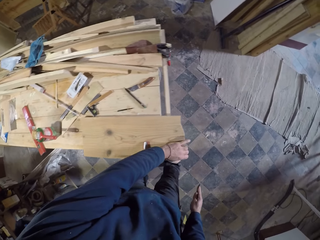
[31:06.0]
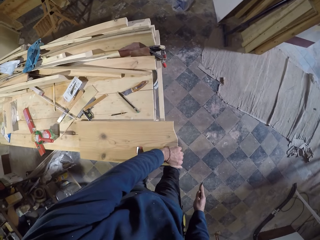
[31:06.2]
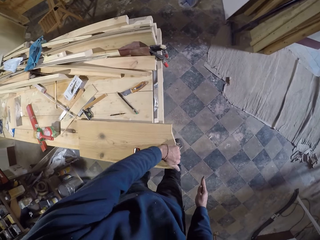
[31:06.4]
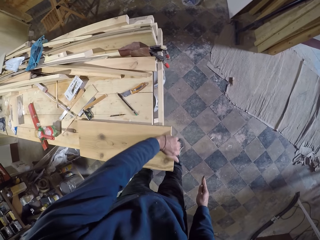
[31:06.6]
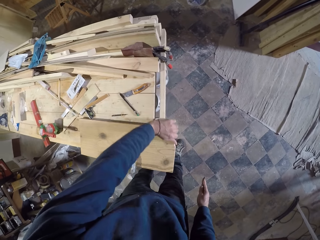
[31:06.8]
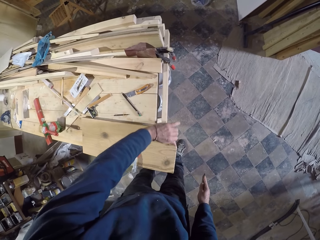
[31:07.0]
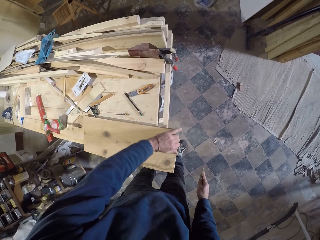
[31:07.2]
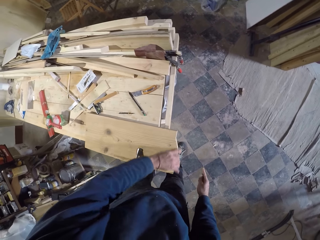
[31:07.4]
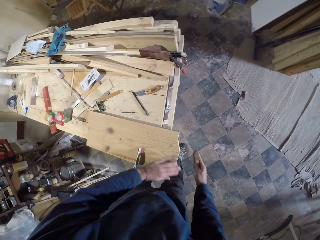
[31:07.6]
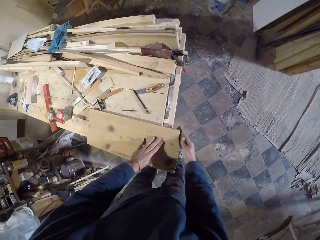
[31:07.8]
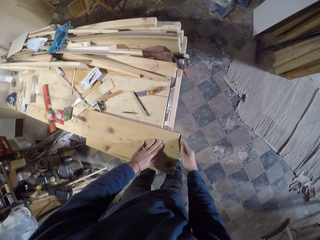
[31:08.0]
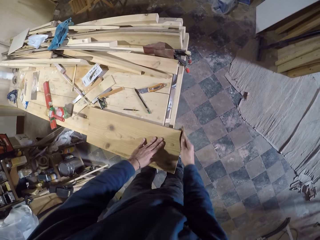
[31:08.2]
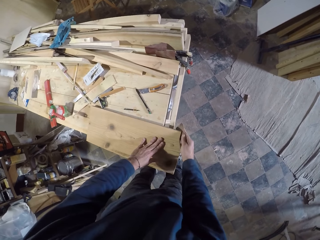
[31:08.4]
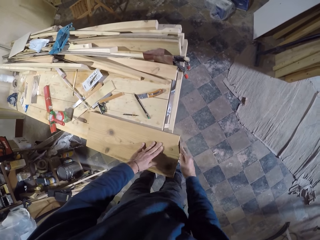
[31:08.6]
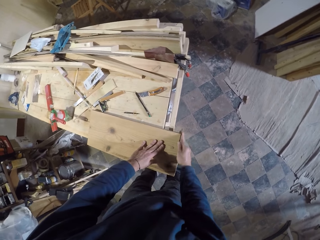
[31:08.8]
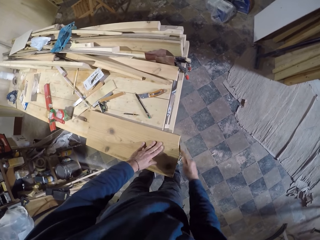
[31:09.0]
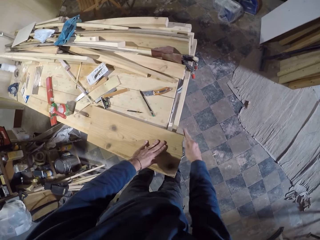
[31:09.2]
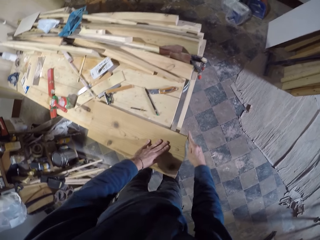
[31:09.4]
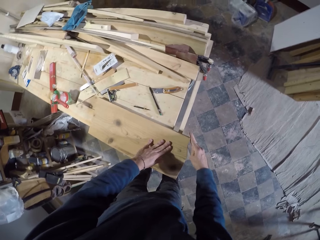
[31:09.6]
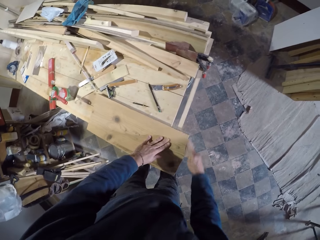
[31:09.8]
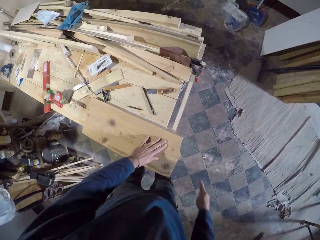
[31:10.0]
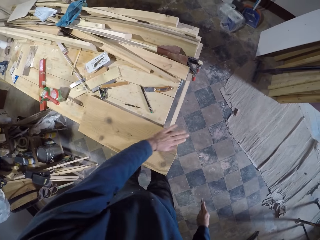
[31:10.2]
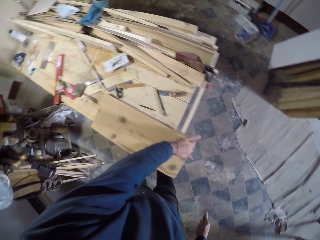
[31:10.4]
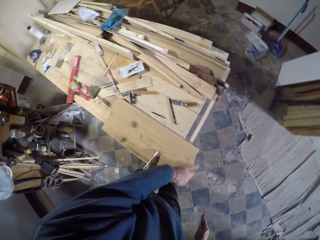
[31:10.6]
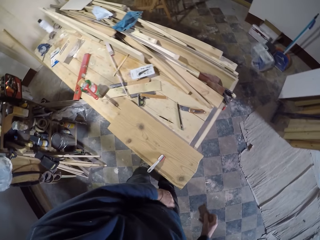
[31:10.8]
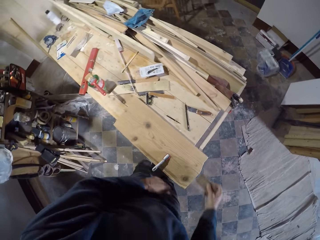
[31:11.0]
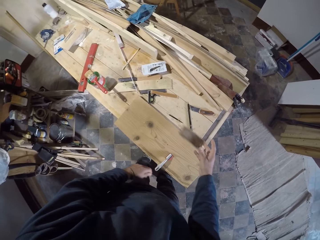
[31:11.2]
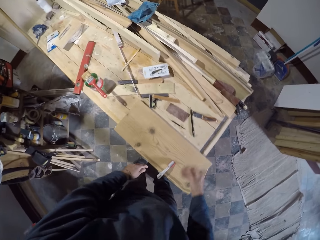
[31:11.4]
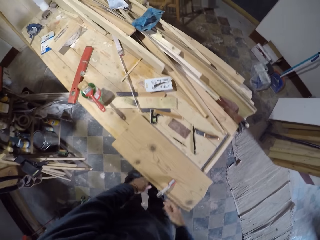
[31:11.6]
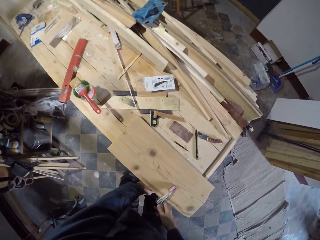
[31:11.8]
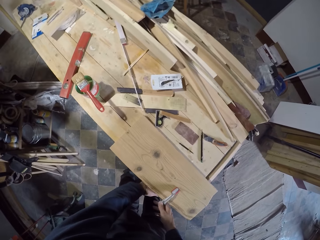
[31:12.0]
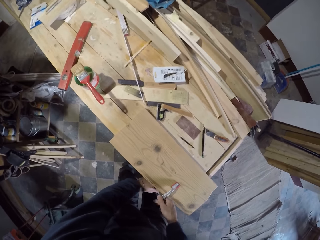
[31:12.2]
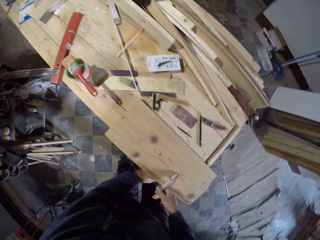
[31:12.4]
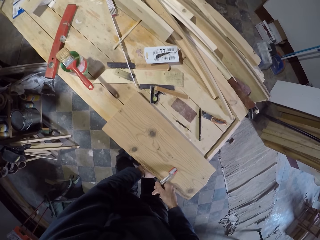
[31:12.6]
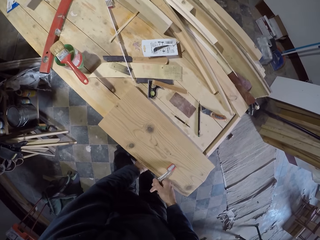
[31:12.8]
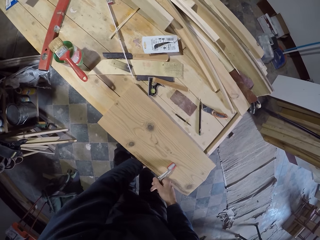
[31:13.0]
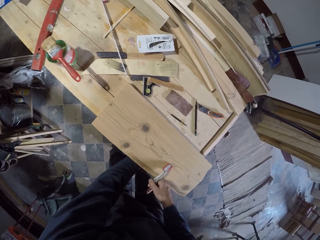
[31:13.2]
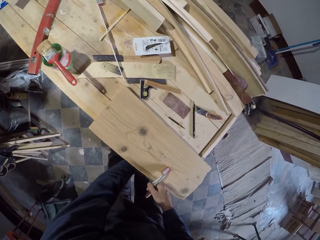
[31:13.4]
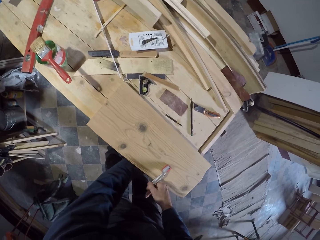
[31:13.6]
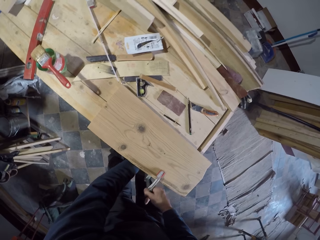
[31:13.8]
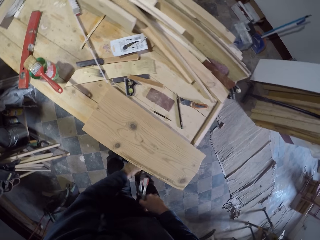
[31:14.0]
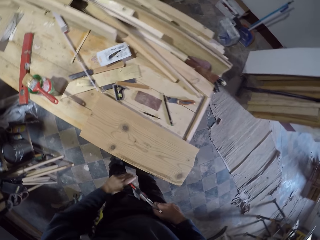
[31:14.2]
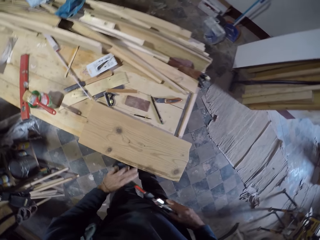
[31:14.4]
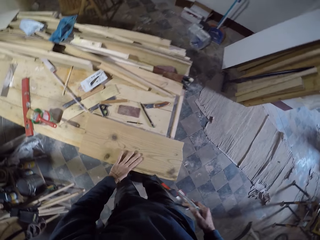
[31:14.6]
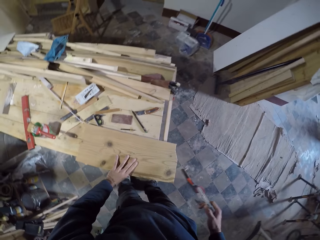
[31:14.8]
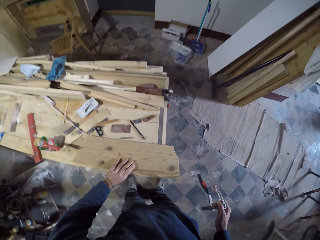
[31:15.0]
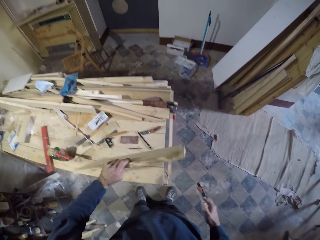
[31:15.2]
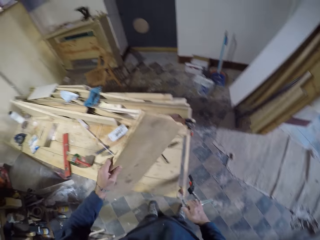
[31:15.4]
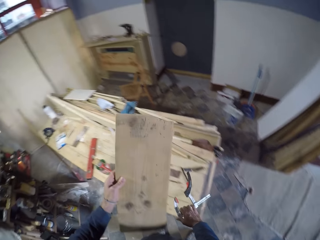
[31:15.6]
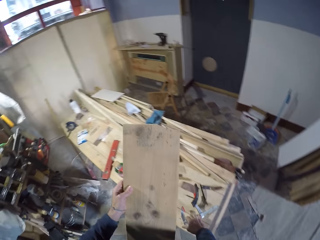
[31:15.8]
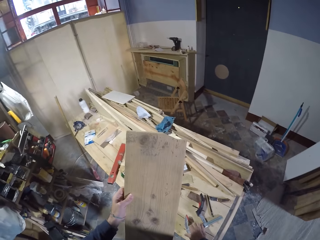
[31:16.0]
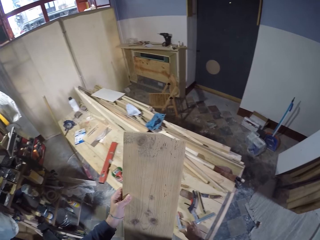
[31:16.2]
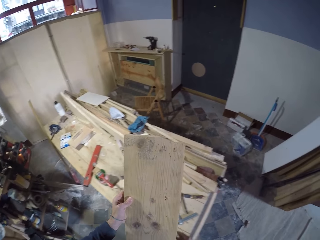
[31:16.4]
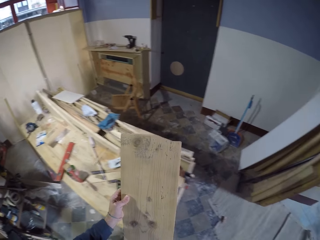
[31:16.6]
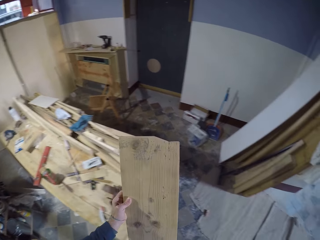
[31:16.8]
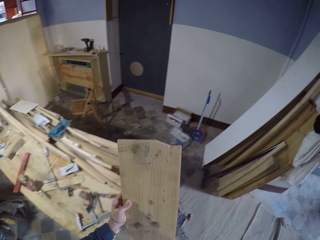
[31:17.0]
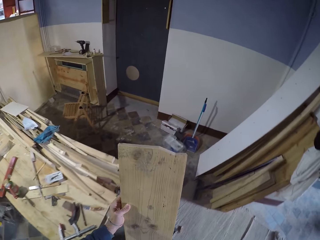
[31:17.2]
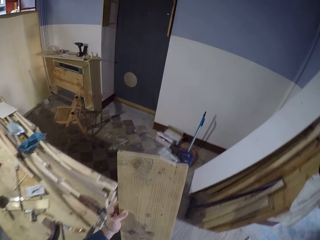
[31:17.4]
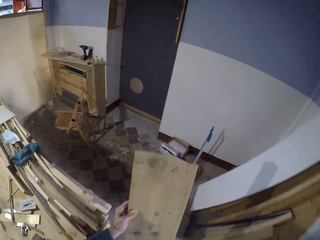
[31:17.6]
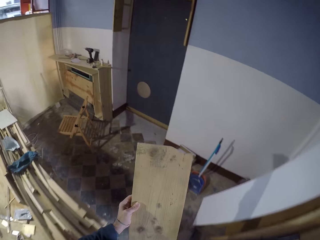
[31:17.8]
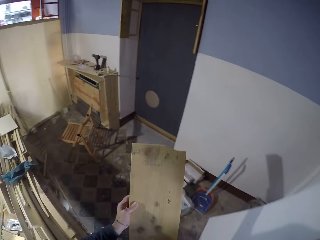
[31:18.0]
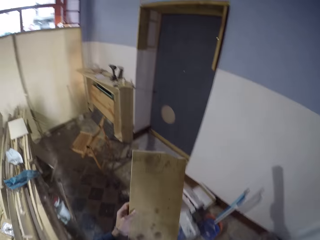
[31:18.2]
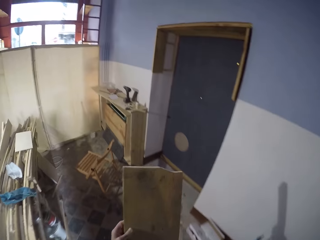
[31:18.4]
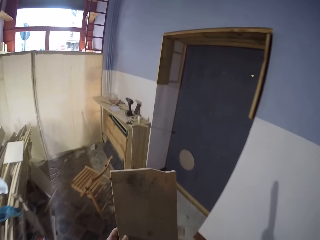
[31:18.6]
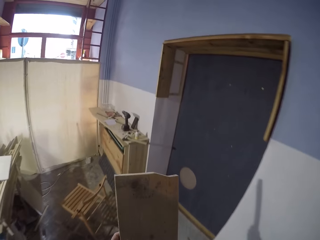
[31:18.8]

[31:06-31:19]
The camera wearer wipes the edge of the plank or block of wood with his left hand. He places the sandpaper on the block of wood. He polishes the edge of the plank with the sandpaper in his right hand. He wipes the edge of the plank with his left hand. He throws the sandpaper on the workbench with his right hand. He removes the clamp from the work station bench. He holds the screw clamp attached to the plank with his right hand. He loosens the screw clamp attached to the plank with his left hand. He holds the screw clamp with his right hand. He picks up the plank from the workbench with his left hand. He places the screw clamp on the workbench with his right hand. He walks towards the table.

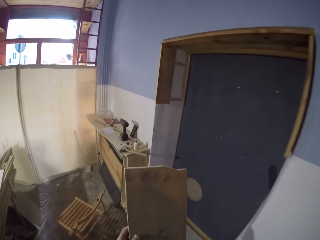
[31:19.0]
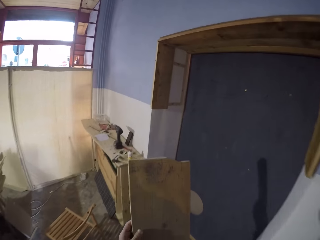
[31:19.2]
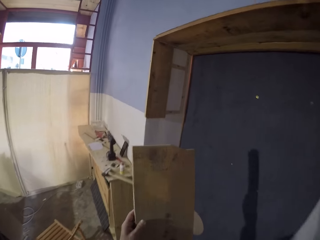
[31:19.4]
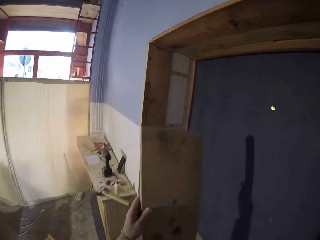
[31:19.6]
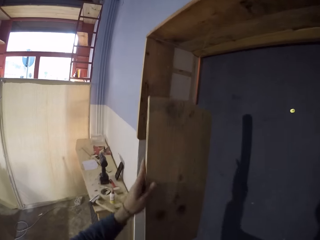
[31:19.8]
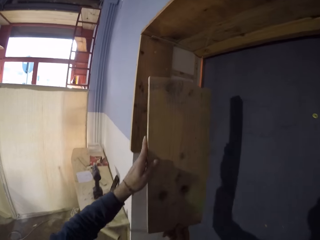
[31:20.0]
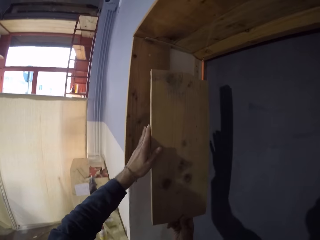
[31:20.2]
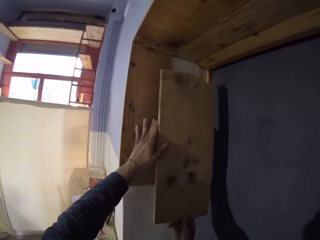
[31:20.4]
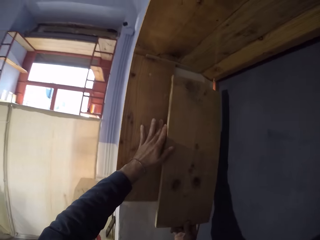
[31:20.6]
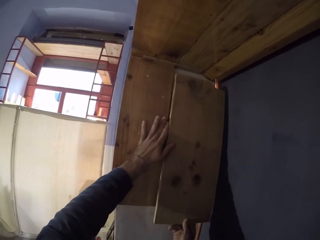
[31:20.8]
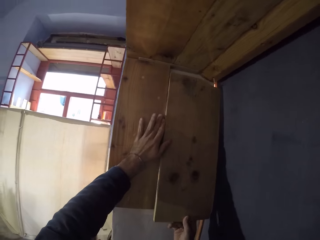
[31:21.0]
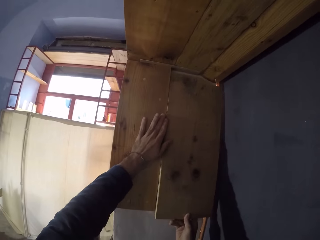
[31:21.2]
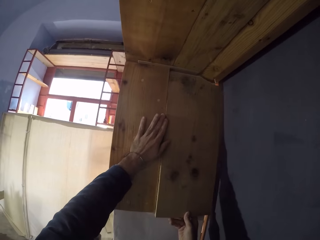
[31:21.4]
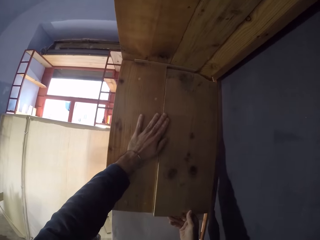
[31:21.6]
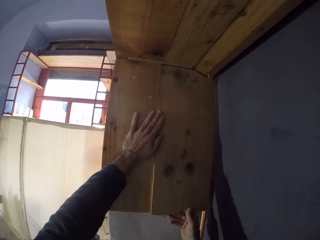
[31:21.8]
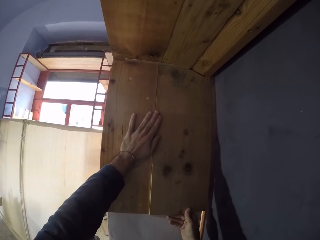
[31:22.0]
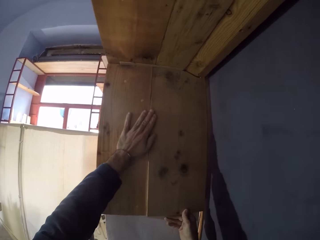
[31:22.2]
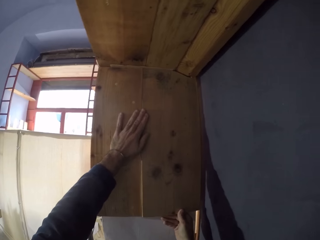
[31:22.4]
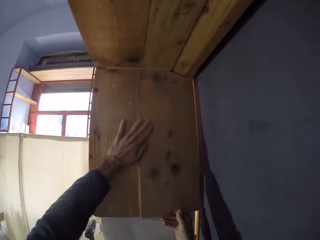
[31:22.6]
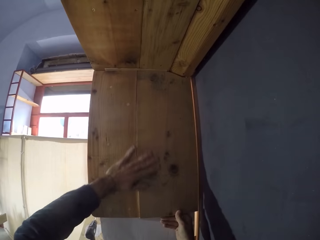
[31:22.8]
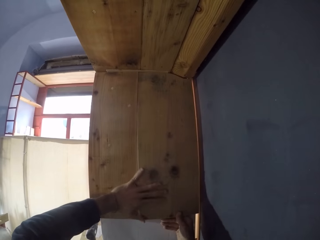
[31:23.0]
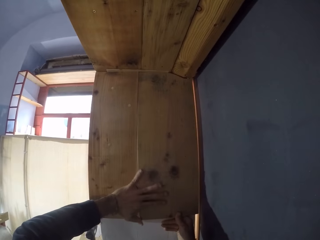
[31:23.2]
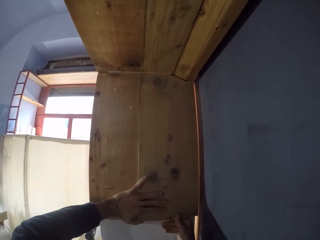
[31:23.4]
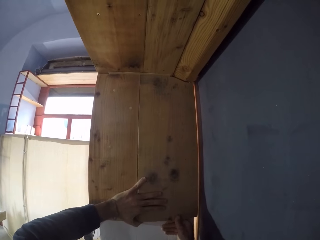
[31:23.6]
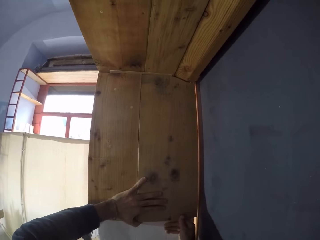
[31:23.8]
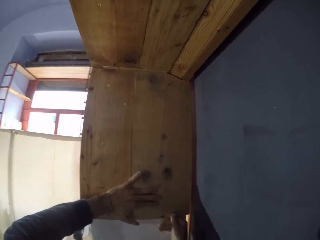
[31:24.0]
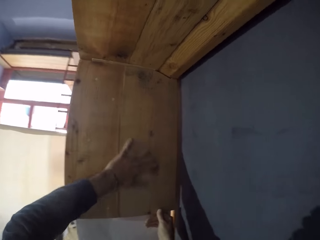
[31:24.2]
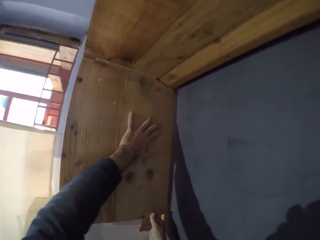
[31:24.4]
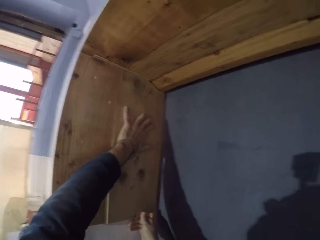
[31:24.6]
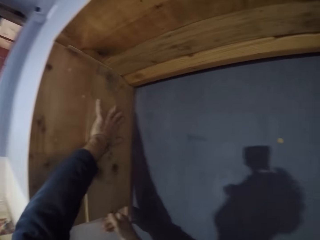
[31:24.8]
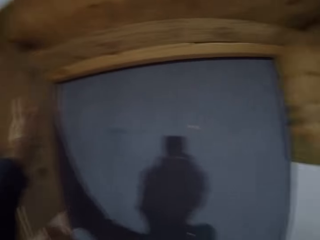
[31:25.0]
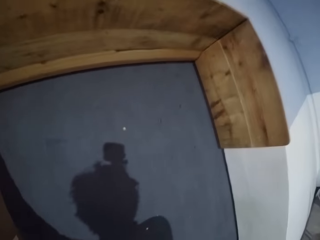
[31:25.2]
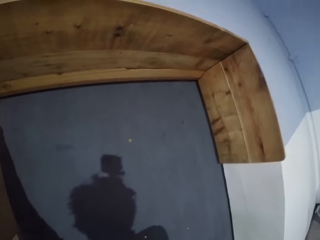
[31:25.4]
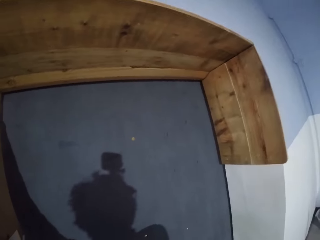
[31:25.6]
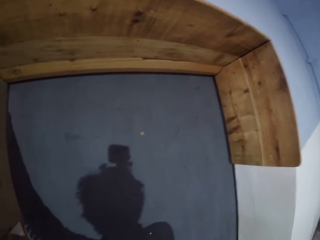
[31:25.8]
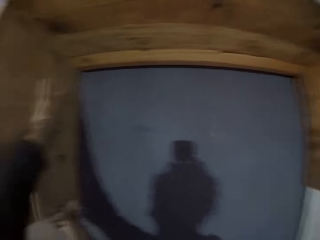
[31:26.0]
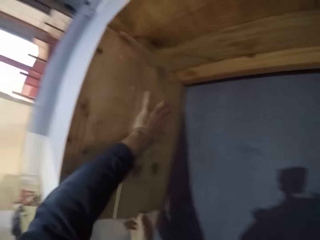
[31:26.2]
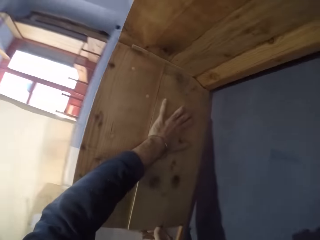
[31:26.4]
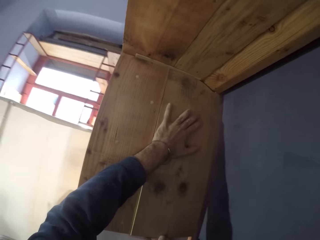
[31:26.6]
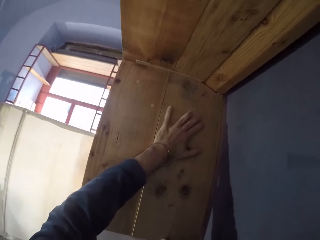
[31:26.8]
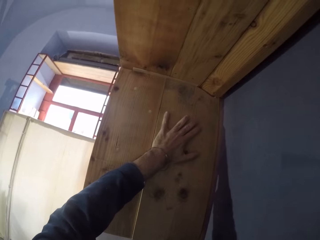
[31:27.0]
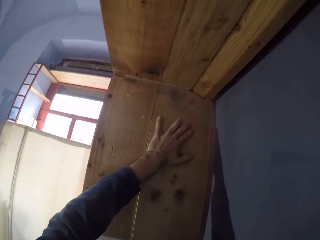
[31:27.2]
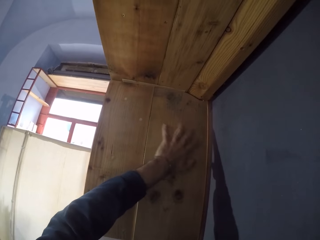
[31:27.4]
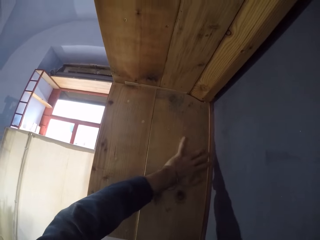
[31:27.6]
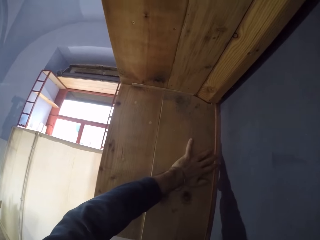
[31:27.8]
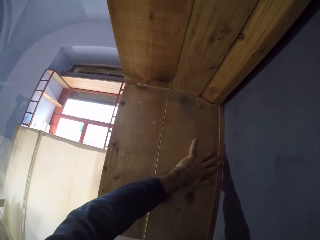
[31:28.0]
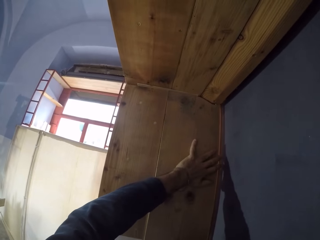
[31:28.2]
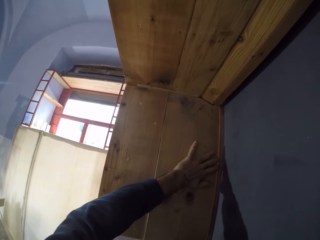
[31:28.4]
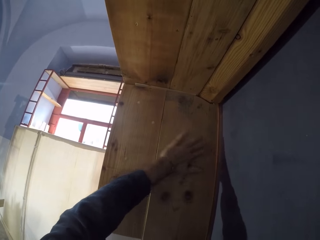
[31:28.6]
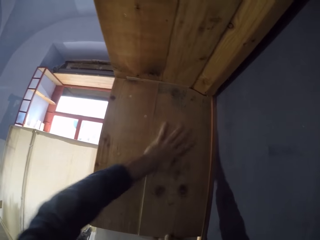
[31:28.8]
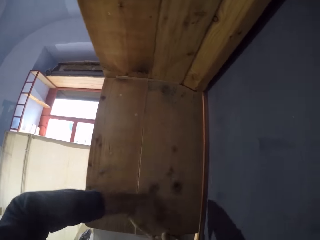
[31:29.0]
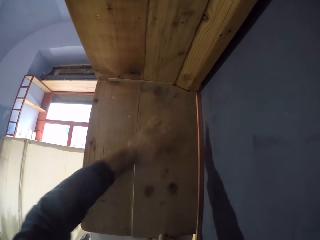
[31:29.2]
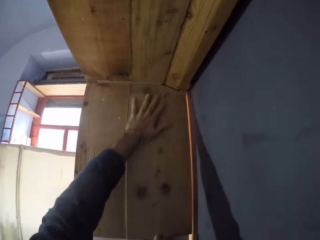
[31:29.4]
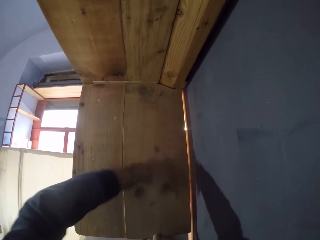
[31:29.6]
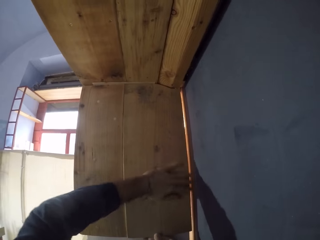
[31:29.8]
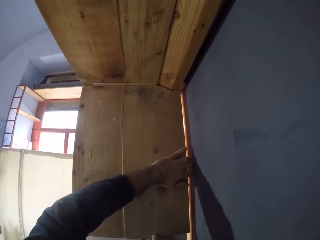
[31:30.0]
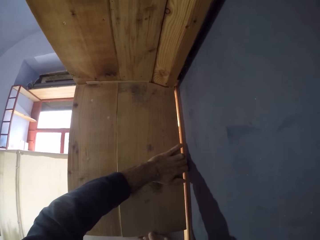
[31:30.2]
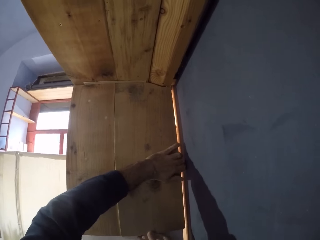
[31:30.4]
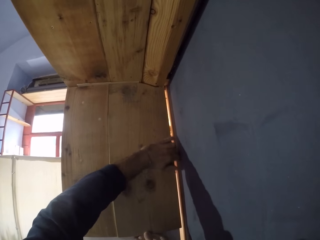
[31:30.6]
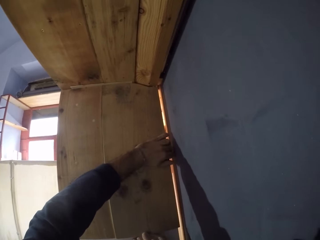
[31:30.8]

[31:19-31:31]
The camera wearer fixes the plank or block of wood on a wall with both hands. He wipes the block of wood with his left hand. He places the block of wood against the wall.
